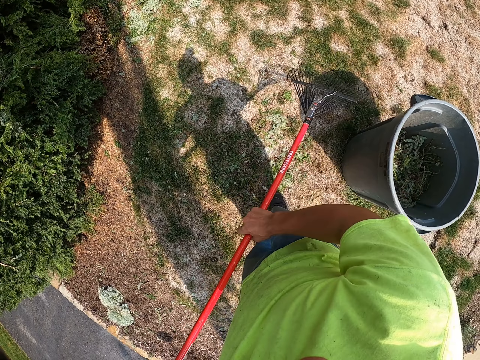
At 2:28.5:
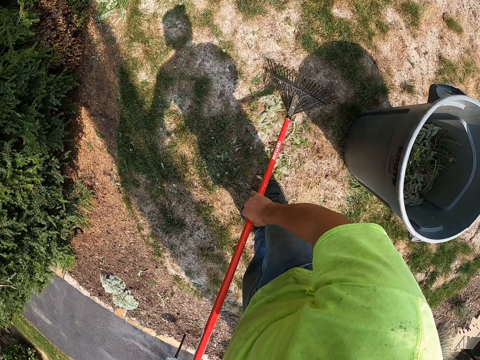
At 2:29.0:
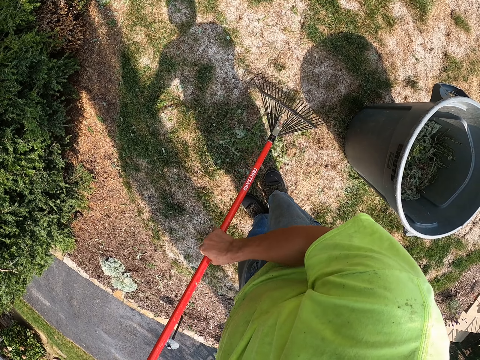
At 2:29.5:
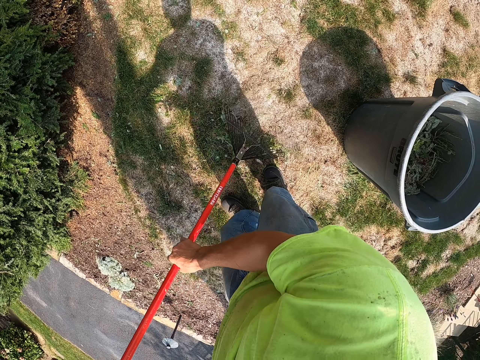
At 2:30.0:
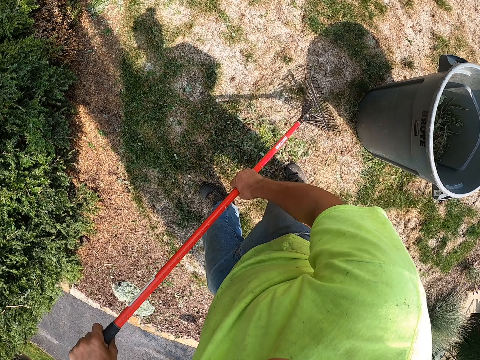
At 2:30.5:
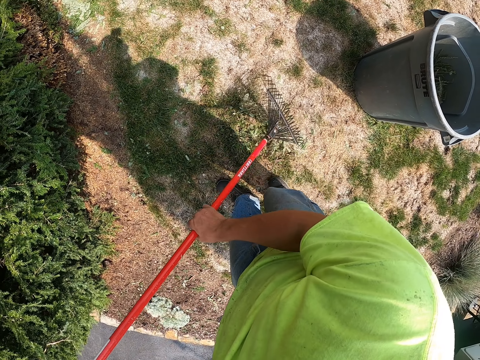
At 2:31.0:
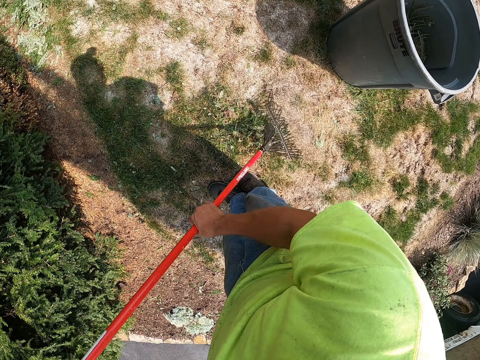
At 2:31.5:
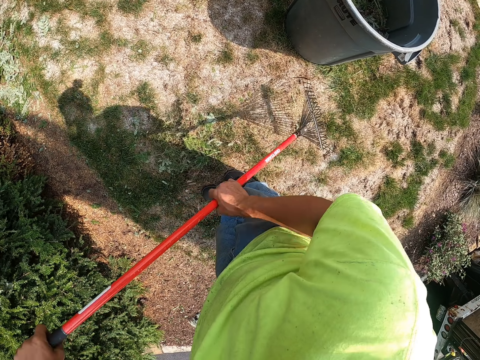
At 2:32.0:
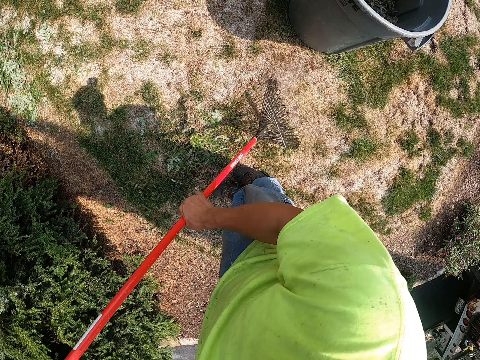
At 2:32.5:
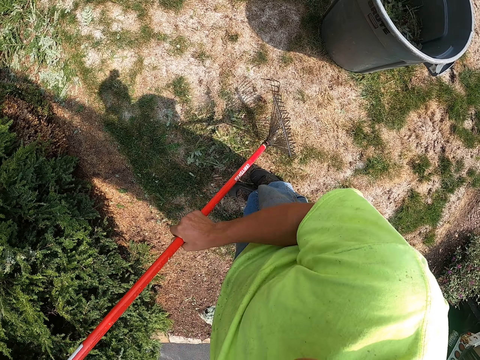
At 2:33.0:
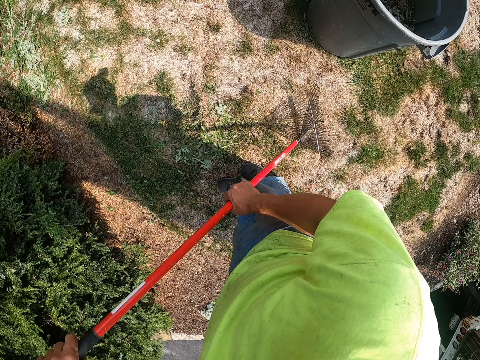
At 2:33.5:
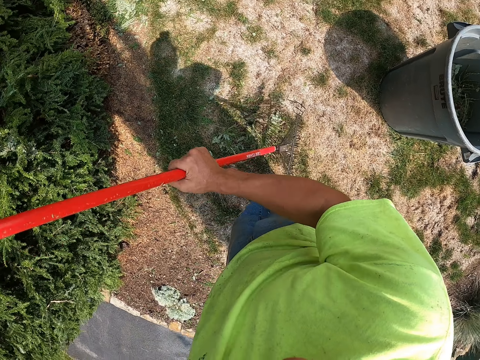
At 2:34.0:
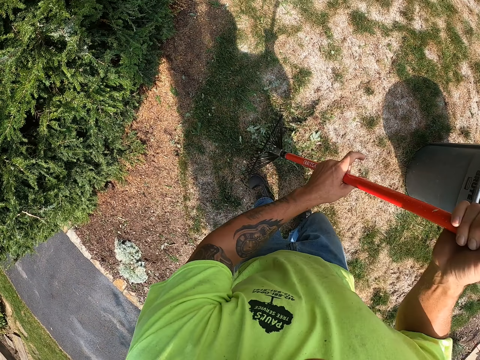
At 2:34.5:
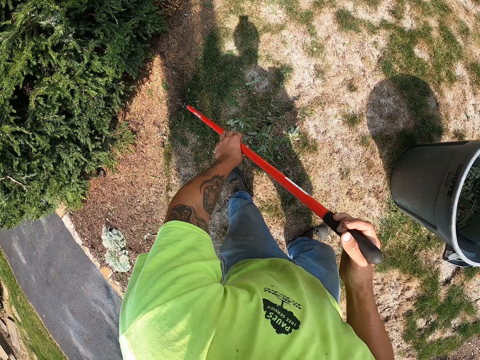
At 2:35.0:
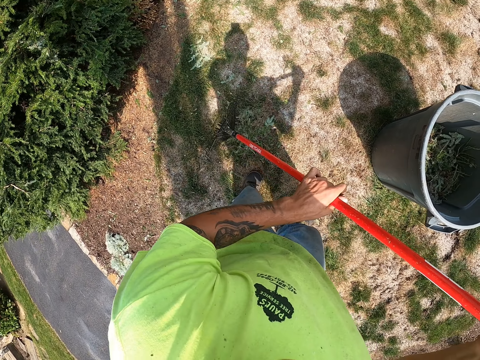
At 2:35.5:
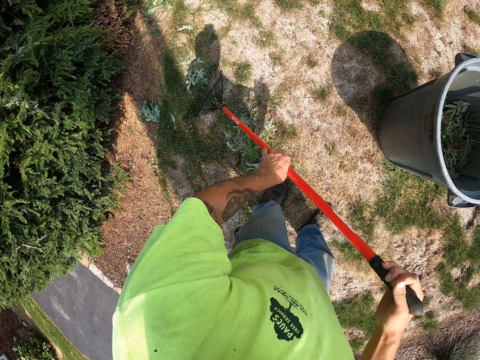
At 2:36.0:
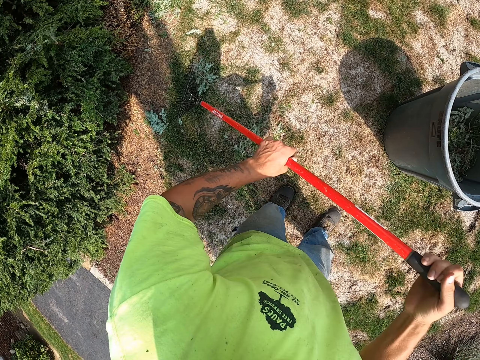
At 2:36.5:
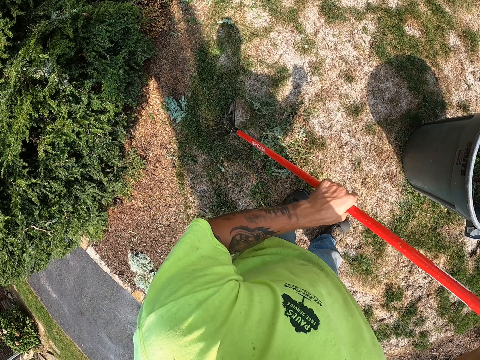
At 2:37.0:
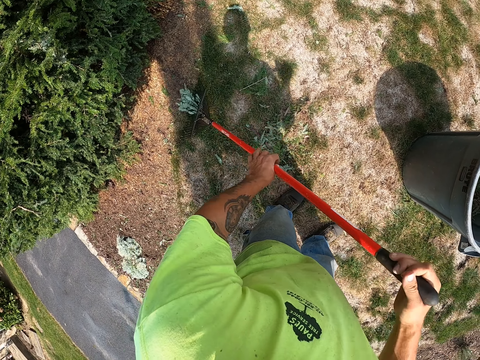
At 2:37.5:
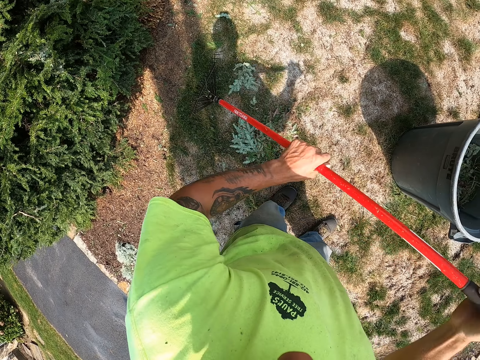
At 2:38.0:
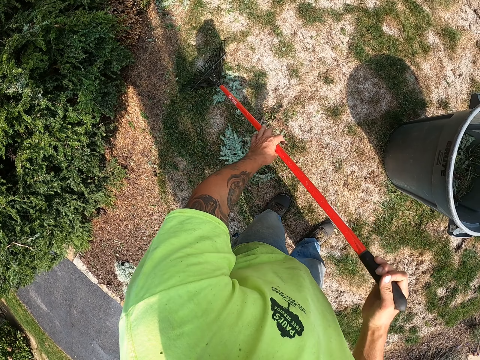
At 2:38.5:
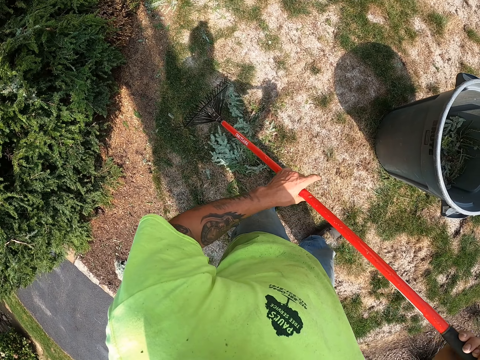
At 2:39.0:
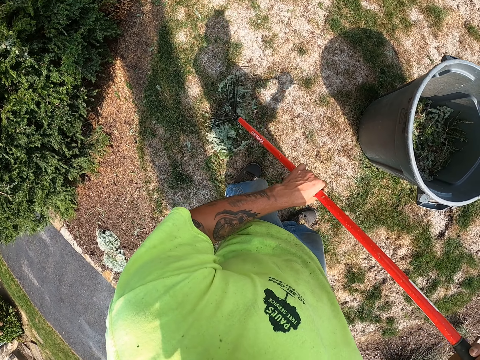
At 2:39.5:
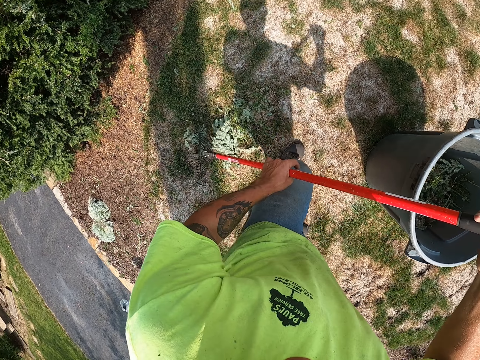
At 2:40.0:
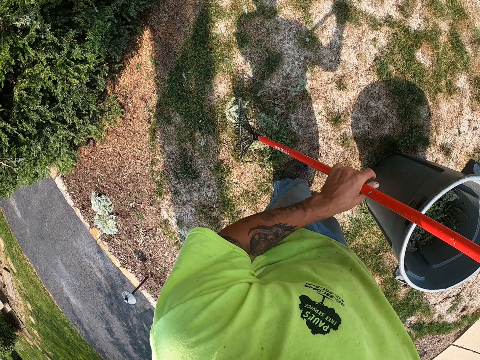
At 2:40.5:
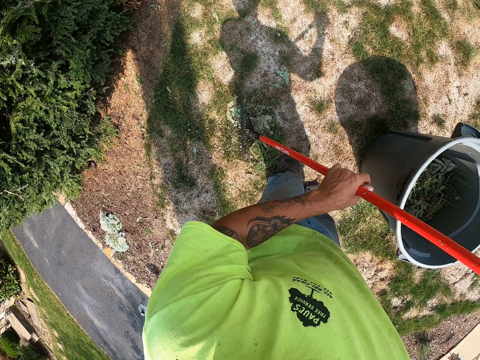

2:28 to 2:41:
The camera wearer shifts his right hand along the rake. He rakes the leaves on the lawn with the rake in both hands. He holds the rake in his right hand with his left hand. He rakes the leaves on the lawn with the rake in both hands.

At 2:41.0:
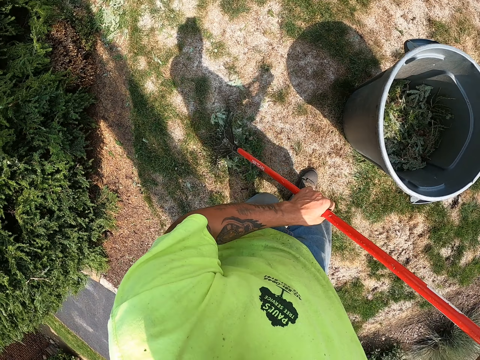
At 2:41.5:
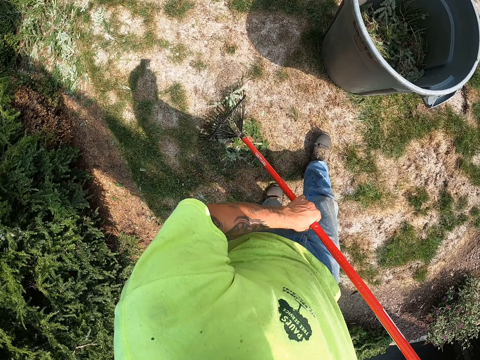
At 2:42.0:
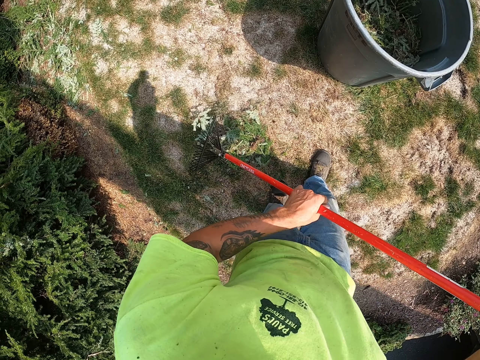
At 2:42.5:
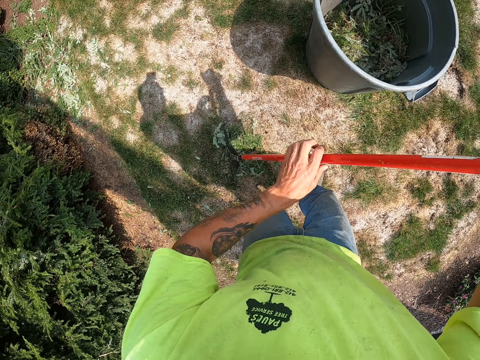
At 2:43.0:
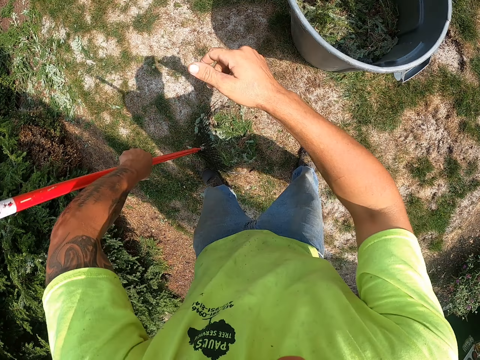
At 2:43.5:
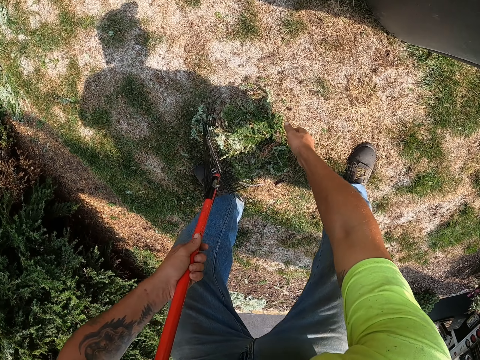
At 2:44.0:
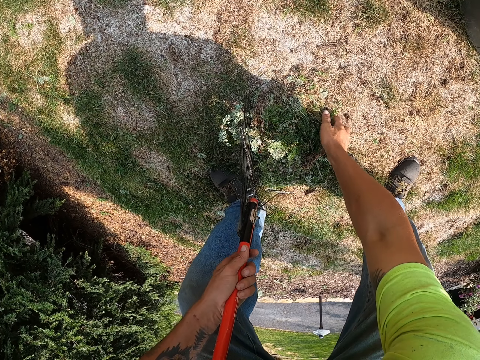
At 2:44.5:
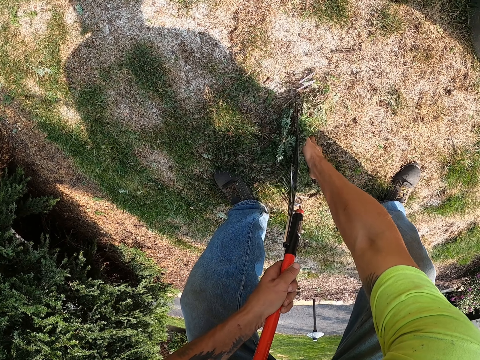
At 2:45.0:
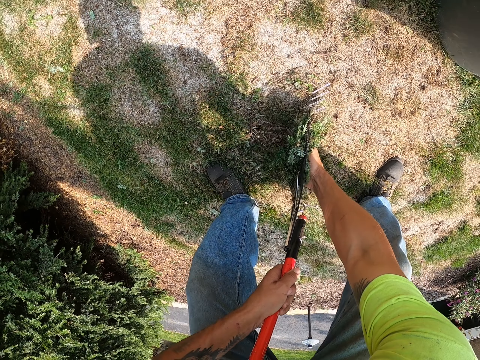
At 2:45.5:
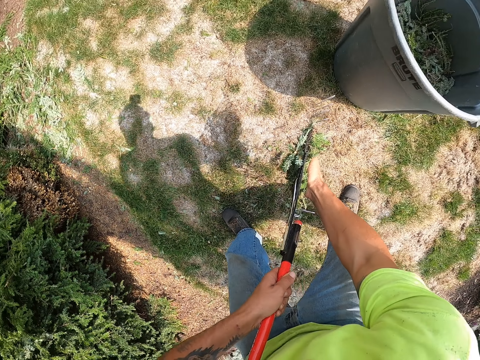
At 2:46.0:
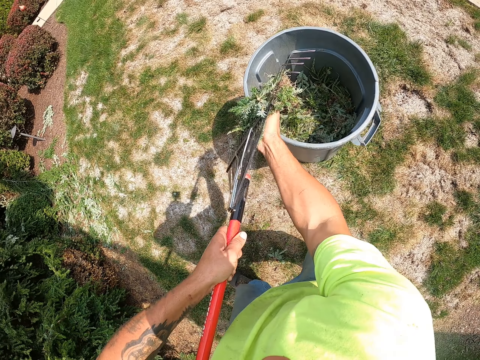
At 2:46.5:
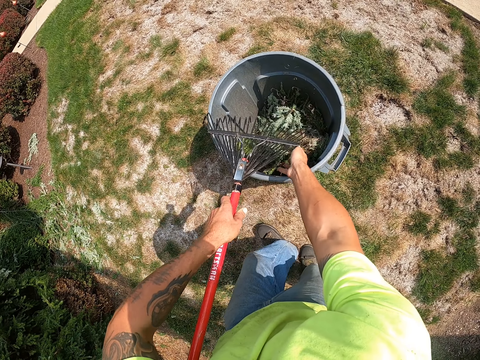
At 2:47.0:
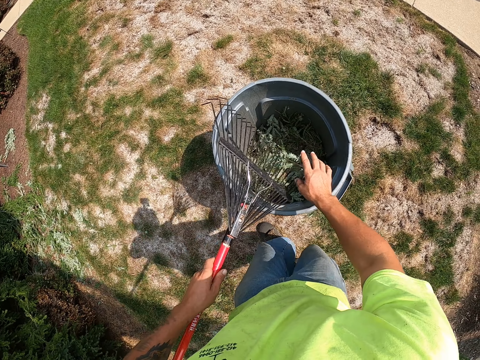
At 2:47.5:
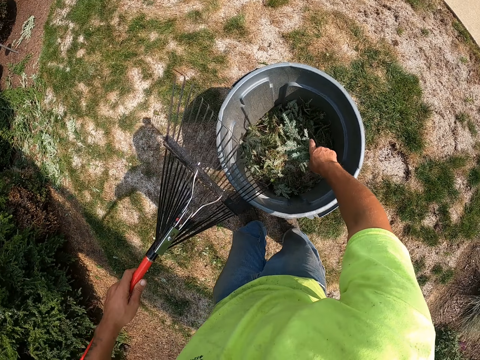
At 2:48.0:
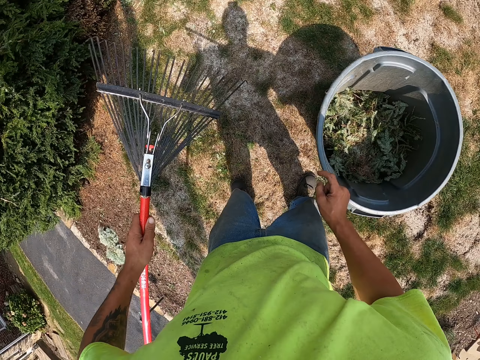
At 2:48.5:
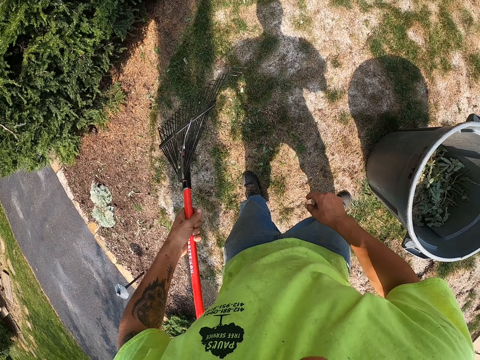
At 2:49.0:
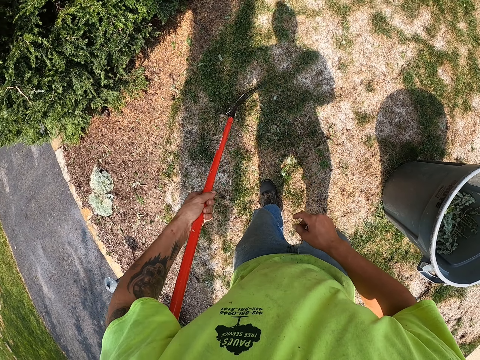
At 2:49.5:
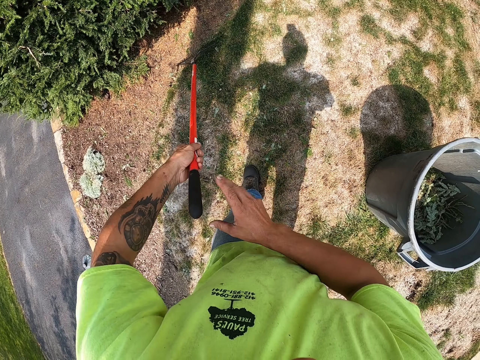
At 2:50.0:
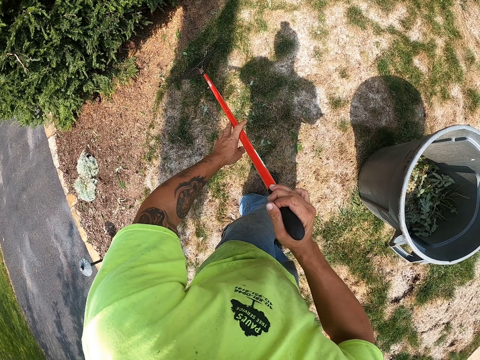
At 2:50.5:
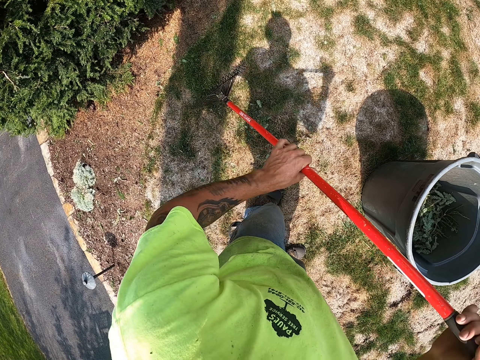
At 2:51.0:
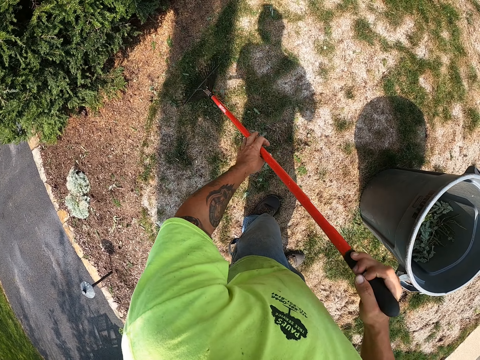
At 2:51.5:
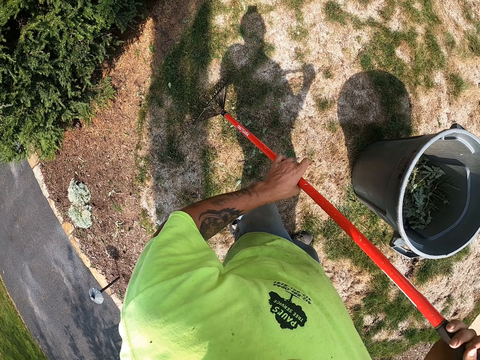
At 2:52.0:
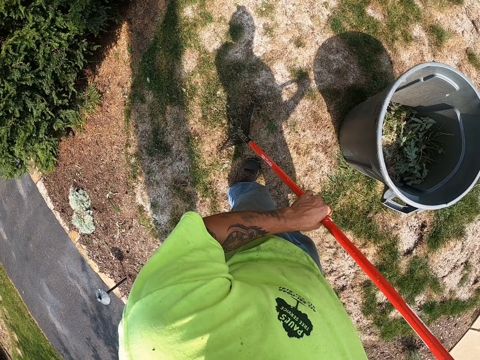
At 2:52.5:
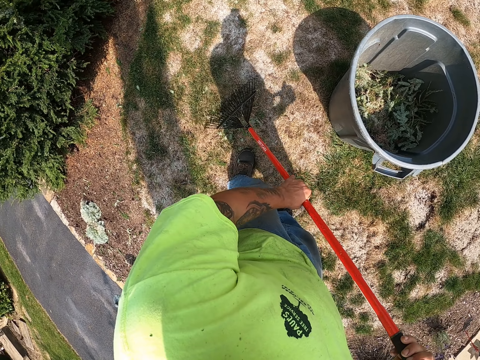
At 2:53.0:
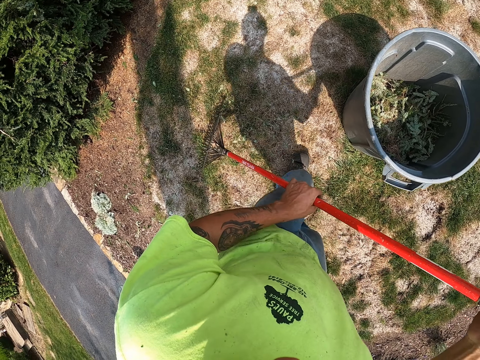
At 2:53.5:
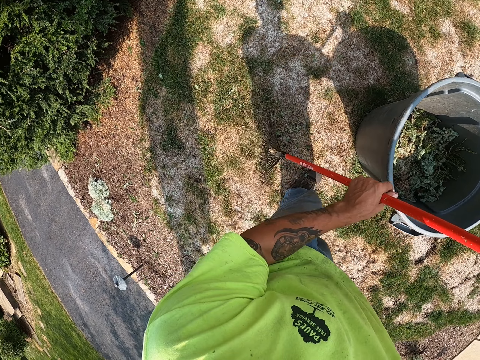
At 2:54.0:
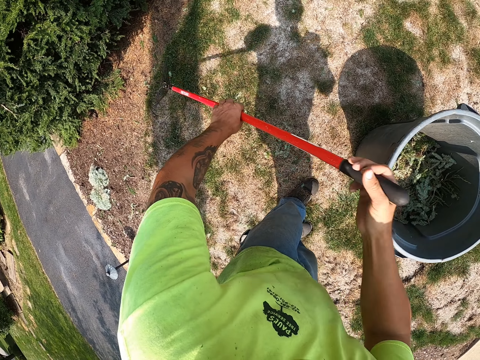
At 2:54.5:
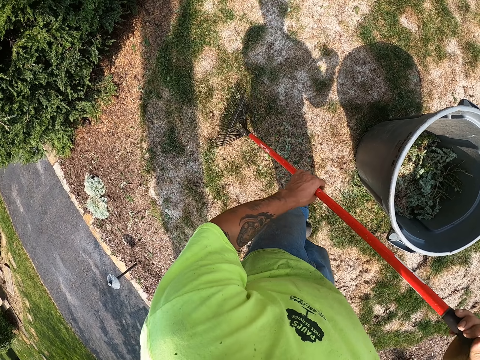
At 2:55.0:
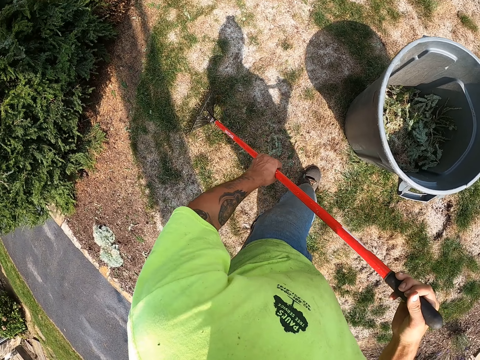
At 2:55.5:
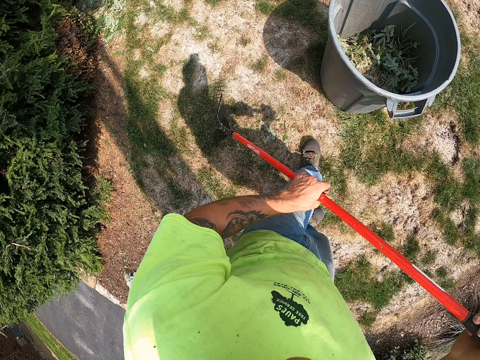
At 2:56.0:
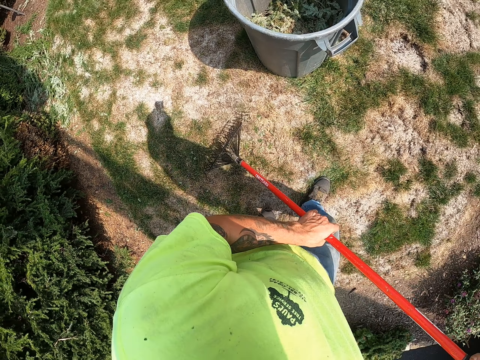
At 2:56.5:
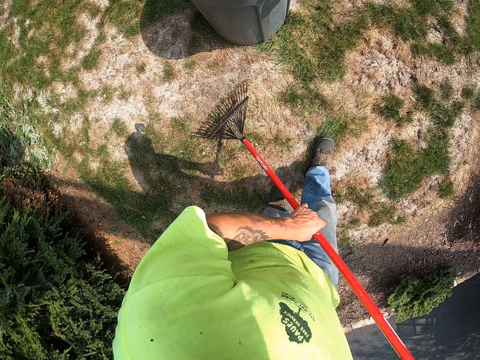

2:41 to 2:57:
The camera wearer picks up the leaves from the ground with his right hand and the rake in his left hand. He drops the leaves in the bin with his right hand and the rake in his left hand. He holds the rake in his left hand with his right hand. He holds the rake in his right hand with his left hand. He rakes the leaves on the lawn with the rake in both hands.
